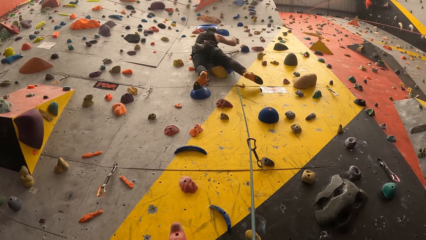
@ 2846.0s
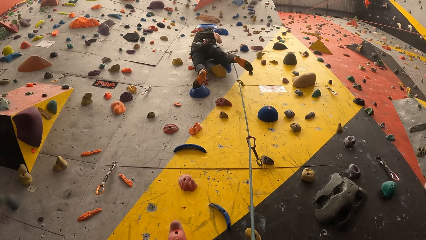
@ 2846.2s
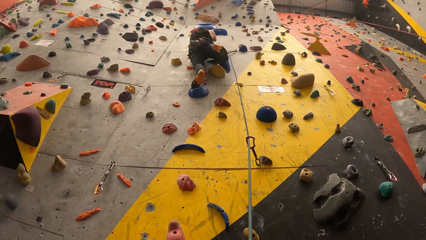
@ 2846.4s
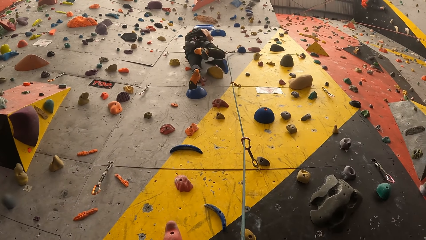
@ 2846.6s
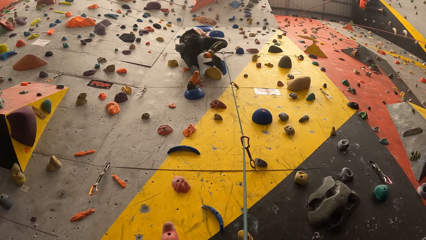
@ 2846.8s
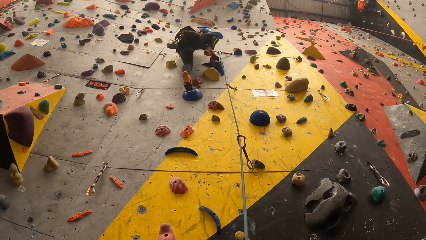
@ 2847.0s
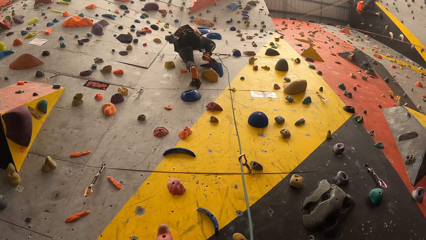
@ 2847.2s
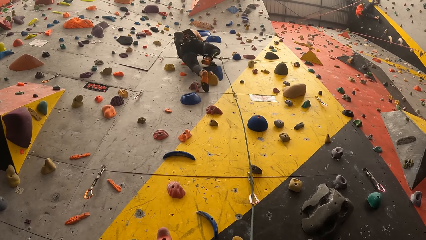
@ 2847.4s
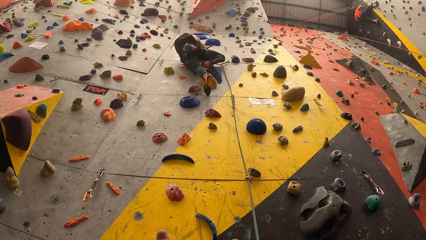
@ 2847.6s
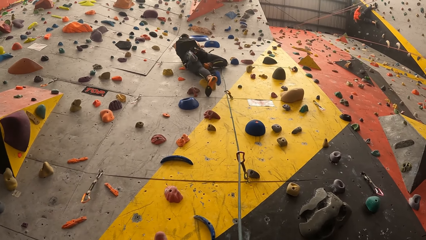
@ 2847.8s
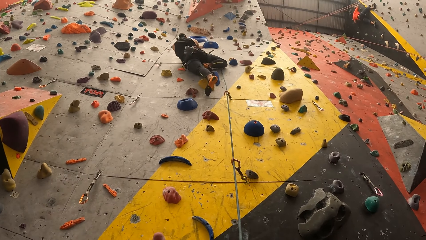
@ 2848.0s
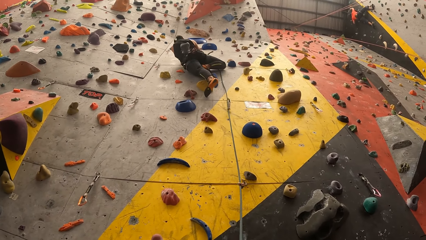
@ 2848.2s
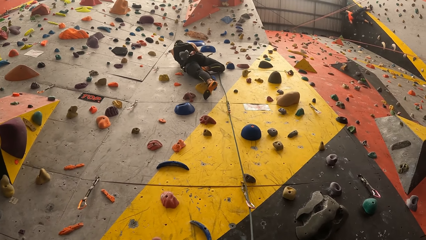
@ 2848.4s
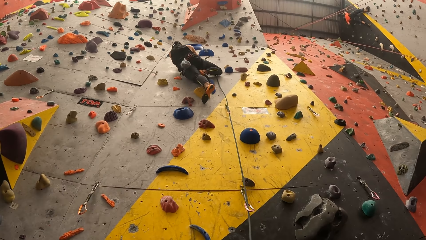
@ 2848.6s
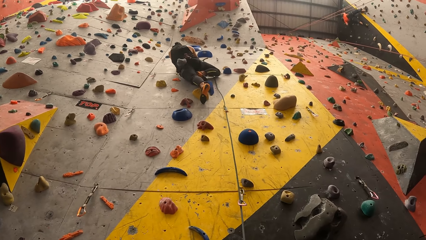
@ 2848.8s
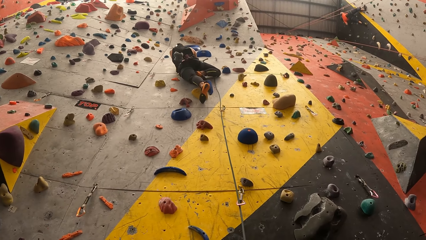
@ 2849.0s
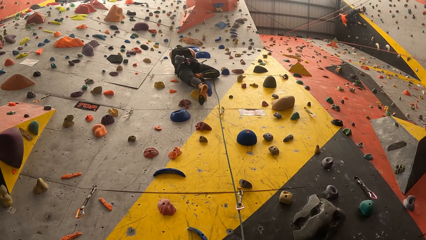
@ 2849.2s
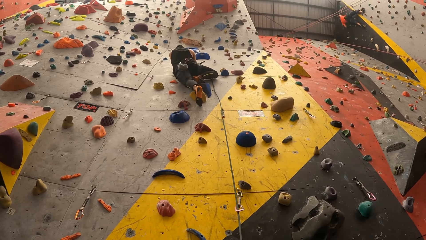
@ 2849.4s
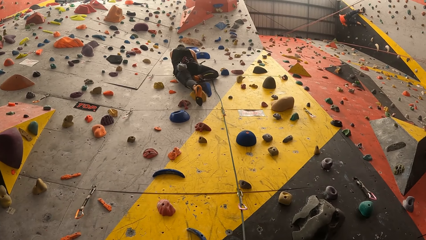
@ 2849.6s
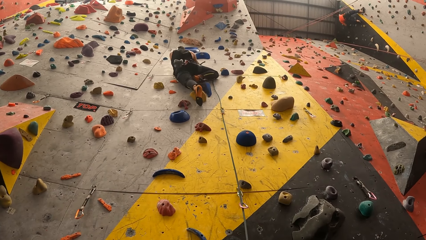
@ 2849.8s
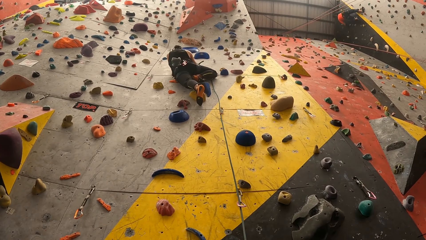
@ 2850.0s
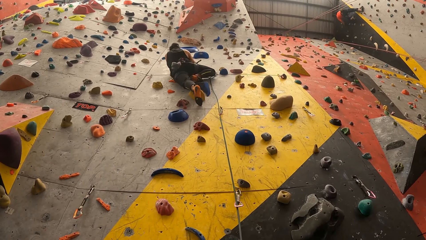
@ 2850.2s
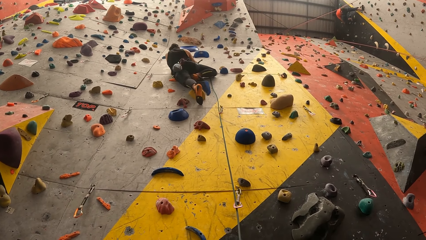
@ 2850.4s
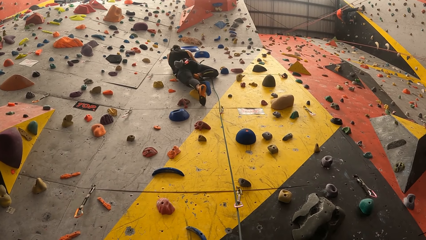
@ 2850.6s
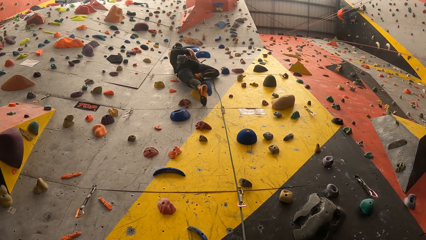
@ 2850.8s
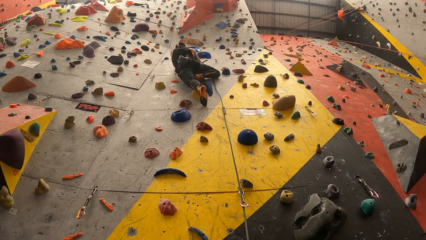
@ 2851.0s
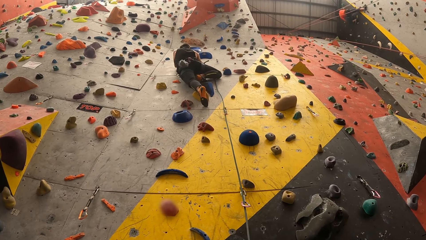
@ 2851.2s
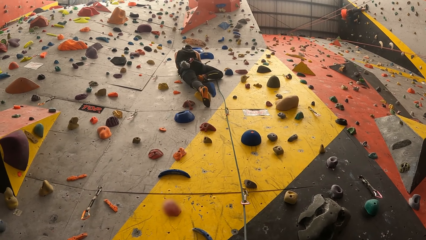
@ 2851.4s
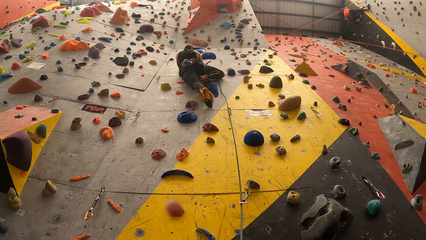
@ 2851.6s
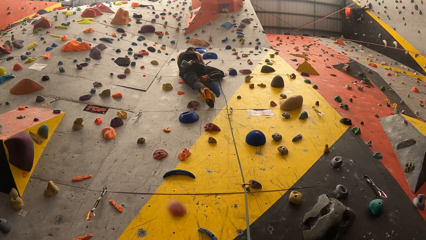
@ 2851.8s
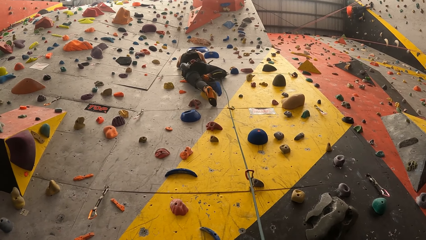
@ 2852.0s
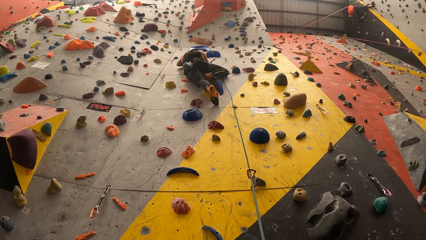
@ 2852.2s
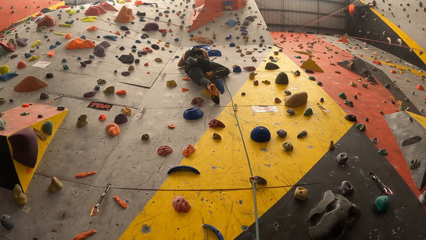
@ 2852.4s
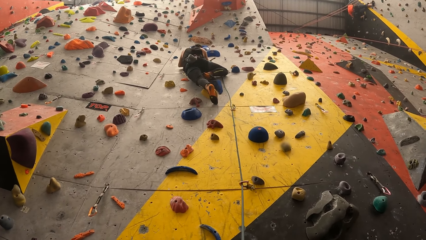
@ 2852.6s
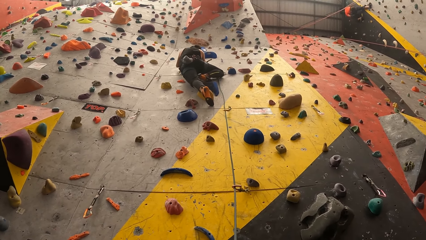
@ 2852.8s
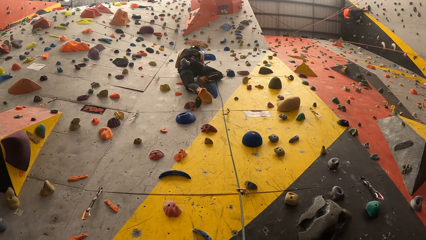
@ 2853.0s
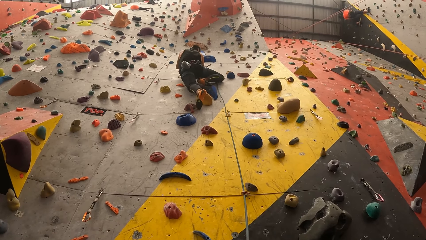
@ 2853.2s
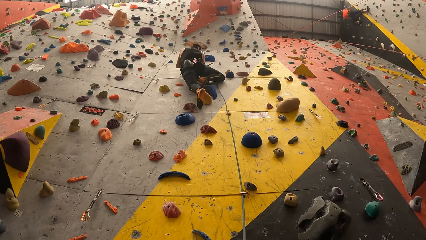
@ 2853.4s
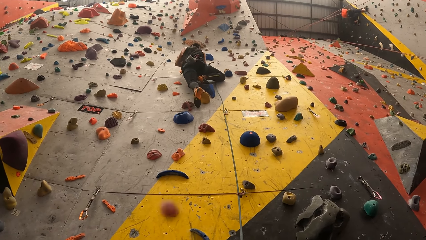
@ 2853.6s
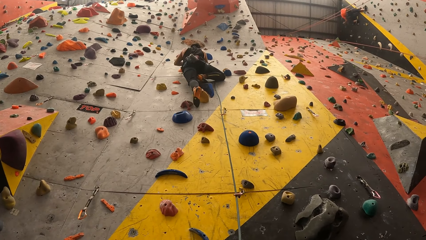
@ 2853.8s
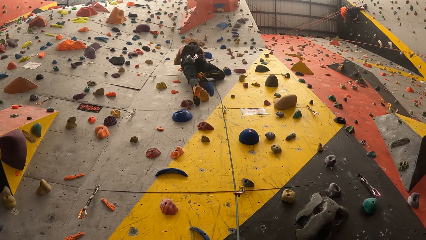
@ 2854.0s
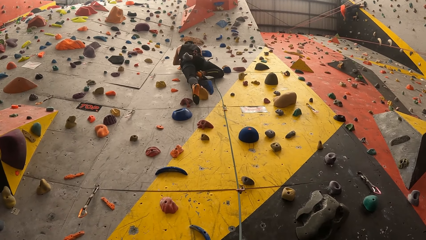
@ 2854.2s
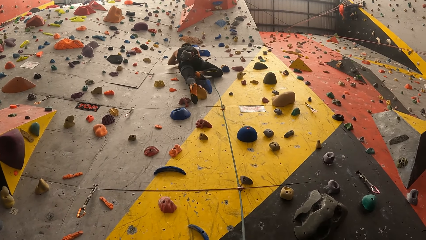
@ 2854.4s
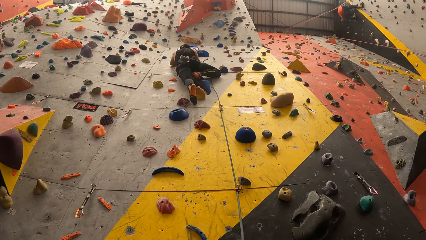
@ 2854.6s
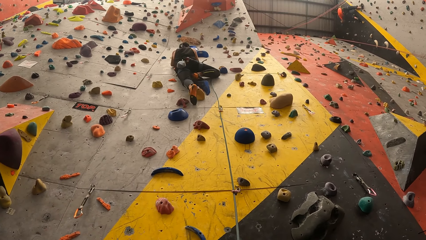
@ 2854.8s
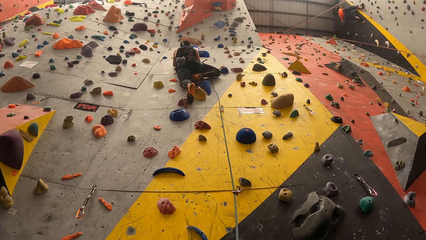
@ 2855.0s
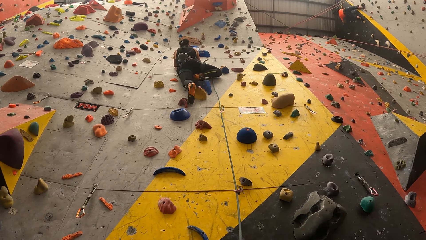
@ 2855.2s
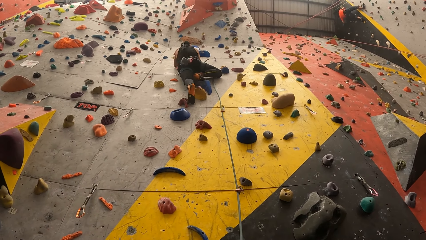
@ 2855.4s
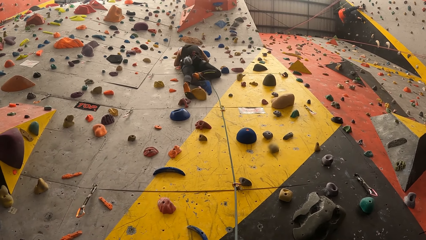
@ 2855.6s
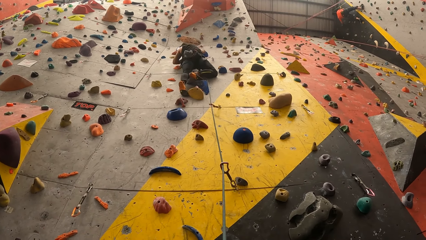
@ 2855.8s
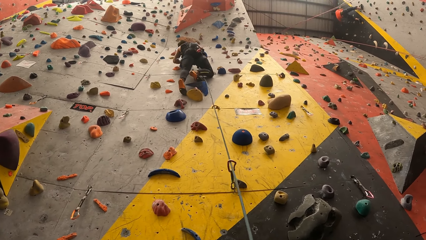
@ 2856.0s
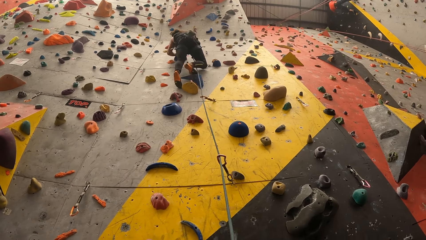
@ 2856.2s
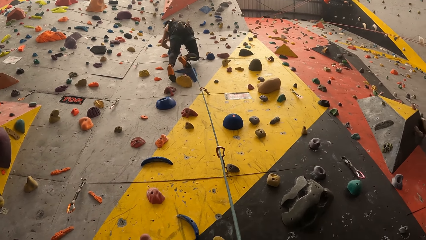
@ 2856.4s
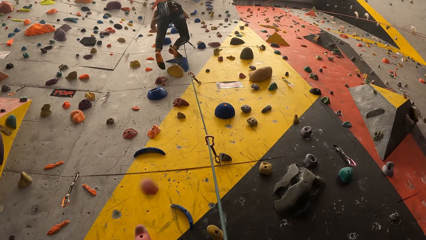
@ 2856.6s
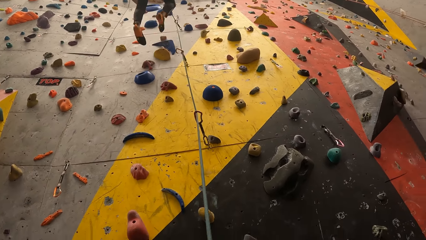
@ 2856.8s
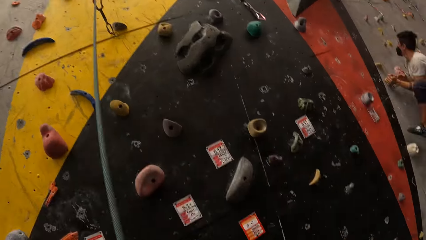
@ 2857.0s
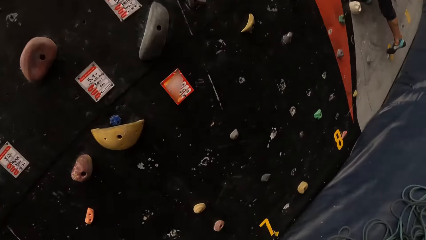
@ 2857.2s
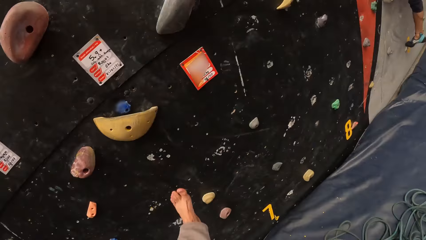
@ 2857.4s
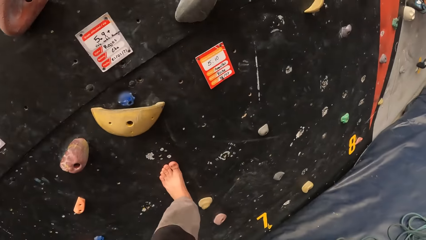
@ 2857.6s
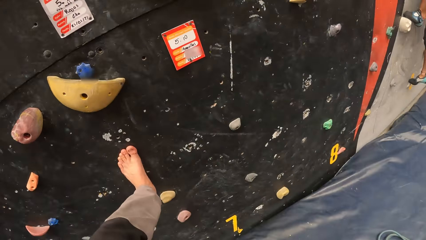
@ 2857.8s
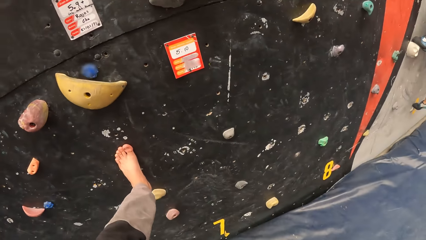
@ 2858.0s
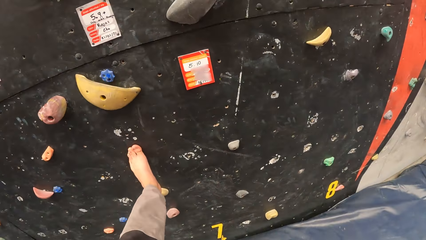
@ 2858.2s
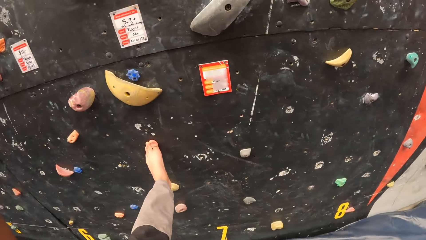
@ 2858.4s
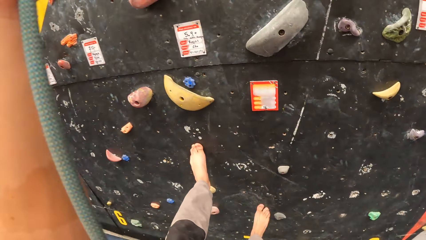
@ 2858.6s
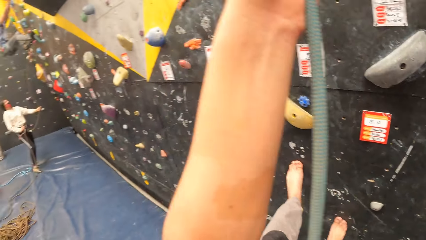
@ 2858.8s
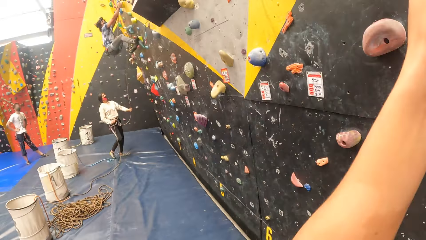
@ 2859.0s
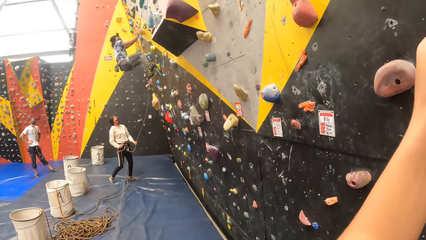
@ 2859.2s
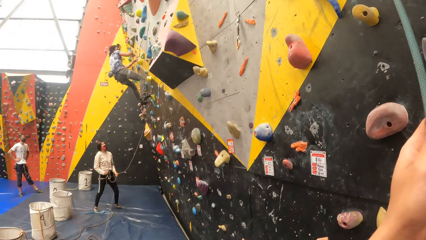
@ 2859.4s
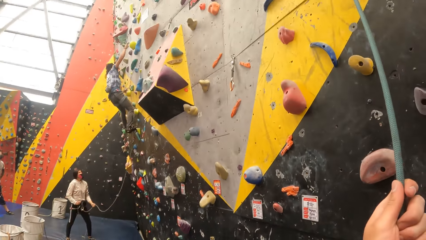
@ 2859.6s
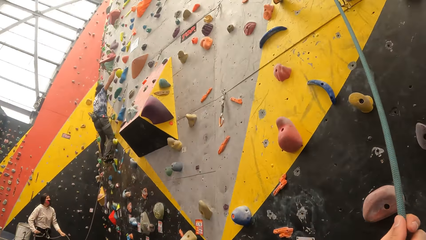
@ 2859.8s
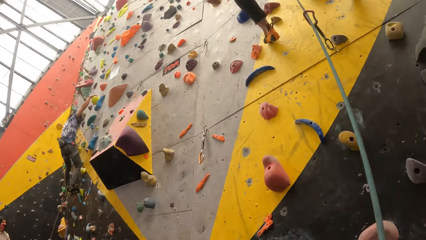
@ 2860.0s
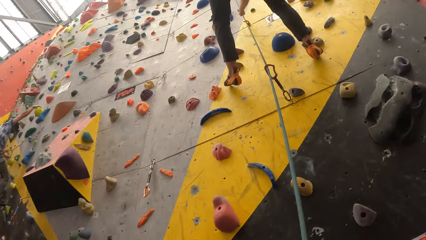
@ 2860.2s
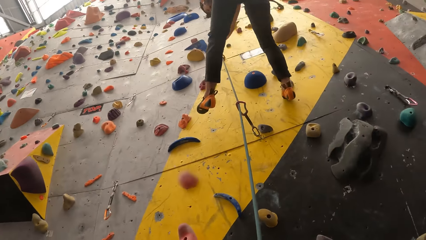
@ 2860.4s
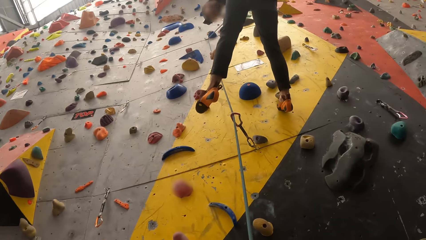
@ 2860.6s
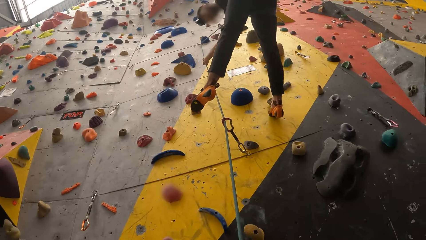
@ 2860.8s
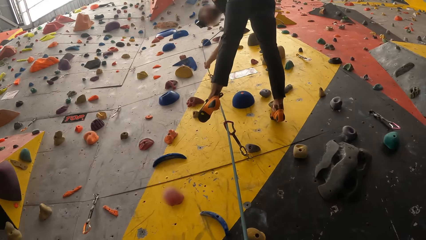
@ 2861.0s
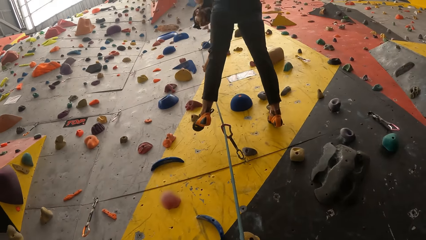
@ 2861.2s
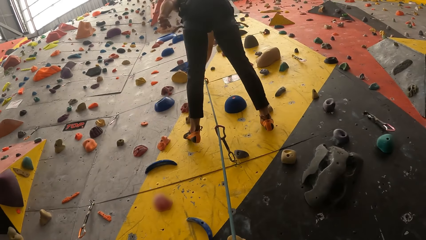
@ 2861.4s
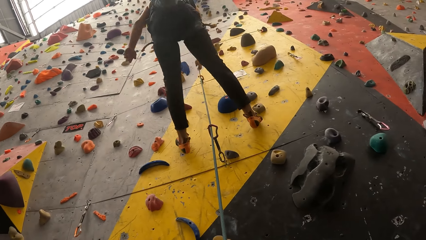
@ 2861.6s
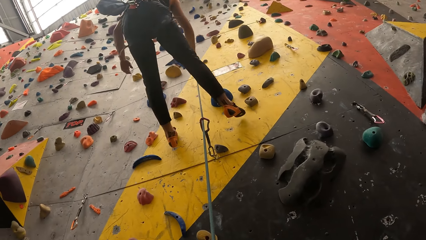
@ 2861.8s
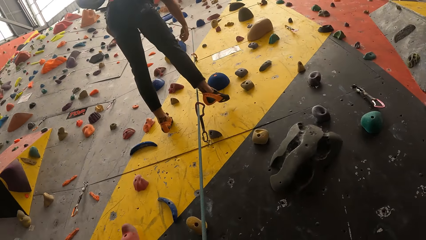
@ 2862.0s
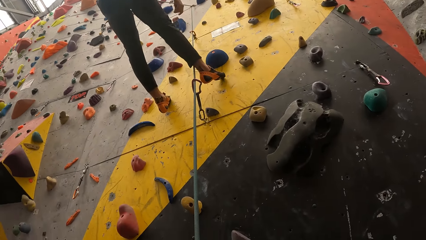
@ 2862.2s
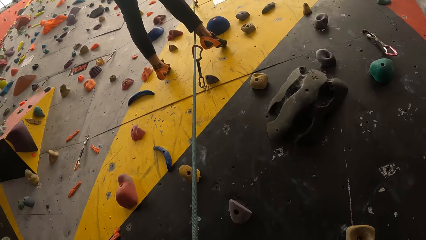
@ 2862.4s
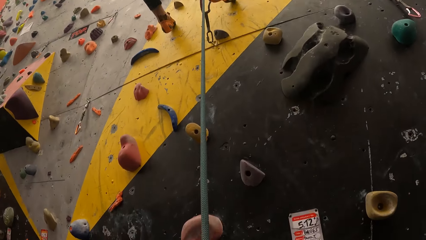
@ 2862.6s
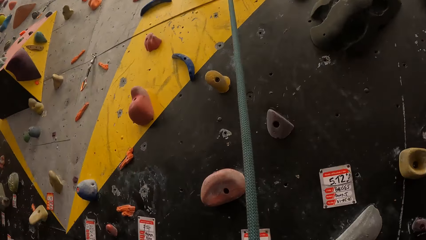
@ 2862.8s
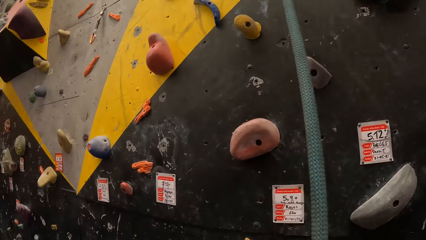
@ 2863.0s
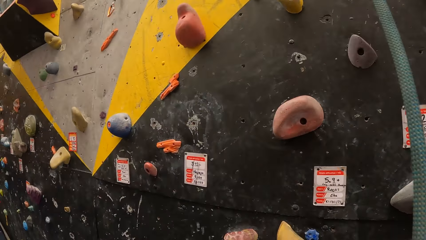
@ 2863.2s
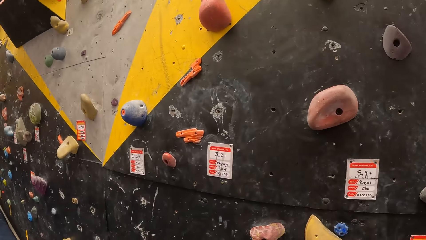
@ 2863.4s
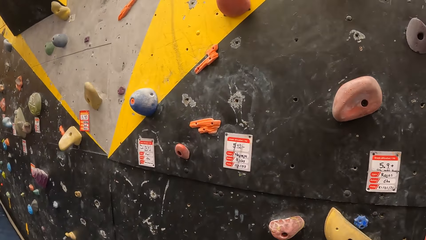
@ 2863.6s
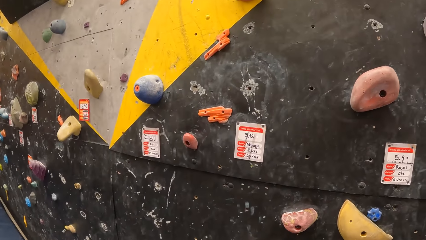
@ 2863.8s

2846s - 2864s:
A man climbs on the bouldering wall. The camera wearer steps on the bouldering wall. They look on the left side, hold the rope, and look around. They look at the man.
